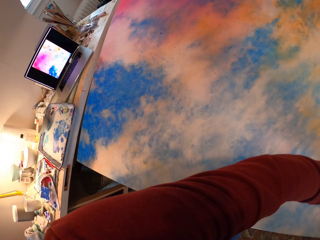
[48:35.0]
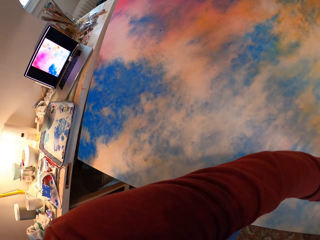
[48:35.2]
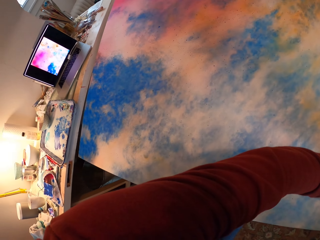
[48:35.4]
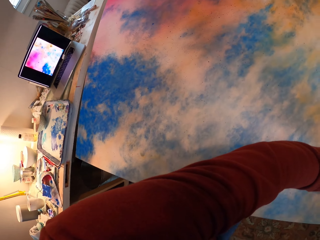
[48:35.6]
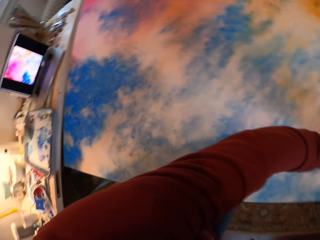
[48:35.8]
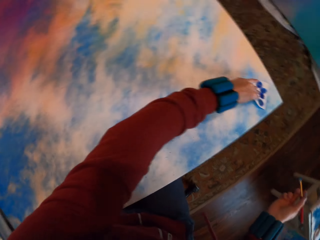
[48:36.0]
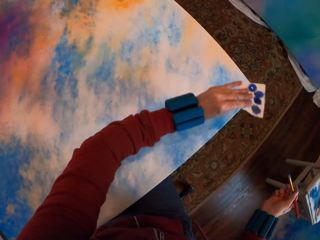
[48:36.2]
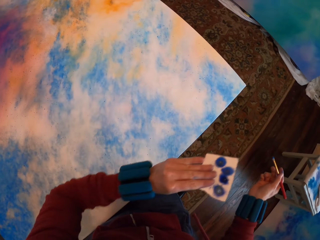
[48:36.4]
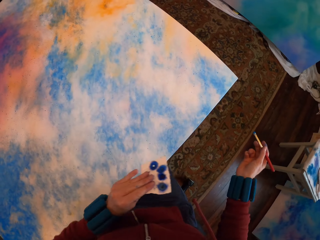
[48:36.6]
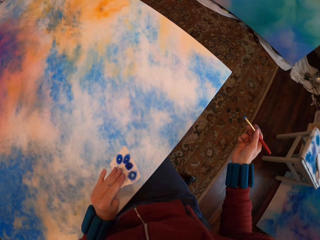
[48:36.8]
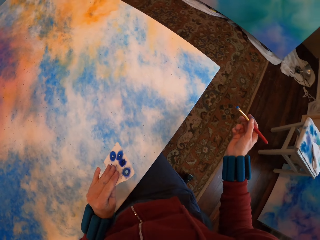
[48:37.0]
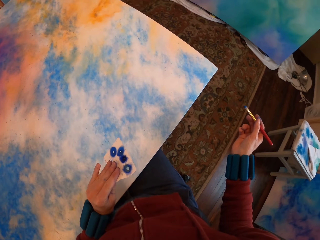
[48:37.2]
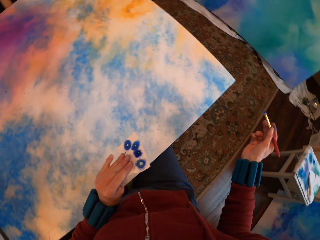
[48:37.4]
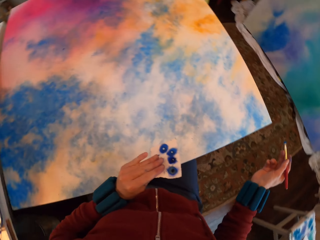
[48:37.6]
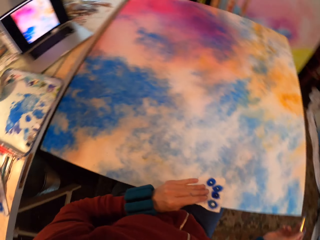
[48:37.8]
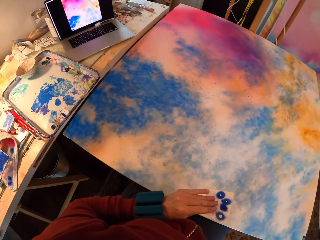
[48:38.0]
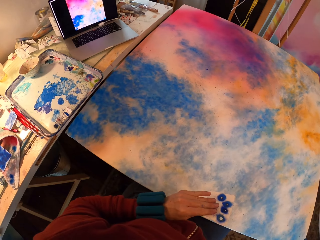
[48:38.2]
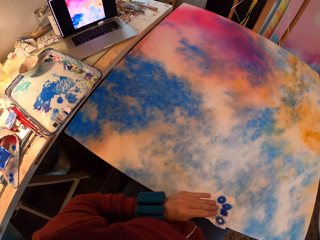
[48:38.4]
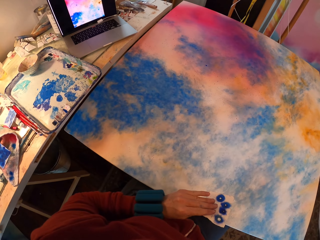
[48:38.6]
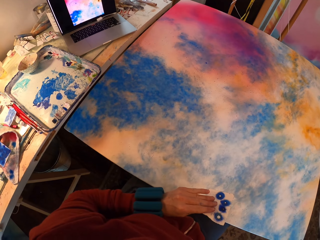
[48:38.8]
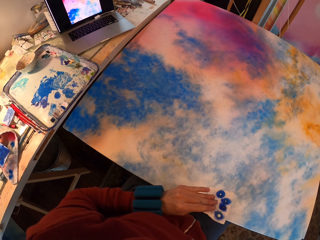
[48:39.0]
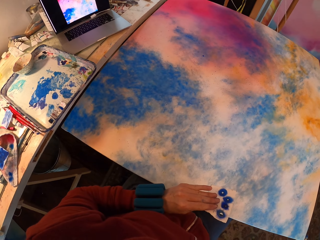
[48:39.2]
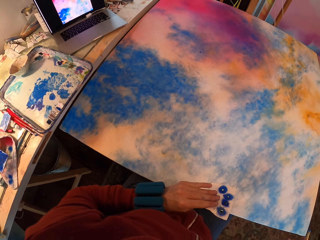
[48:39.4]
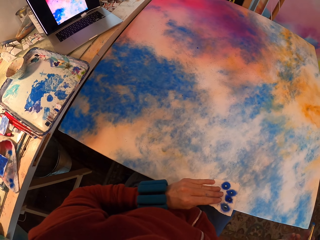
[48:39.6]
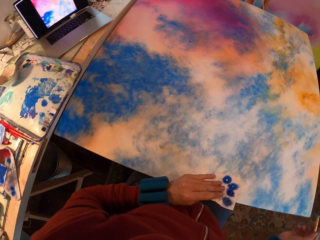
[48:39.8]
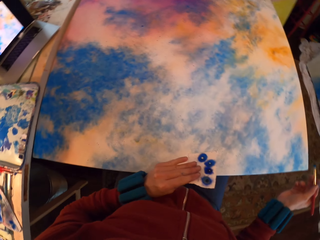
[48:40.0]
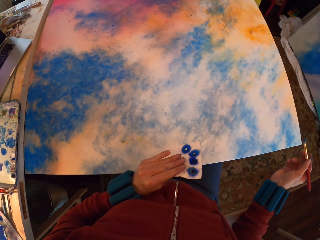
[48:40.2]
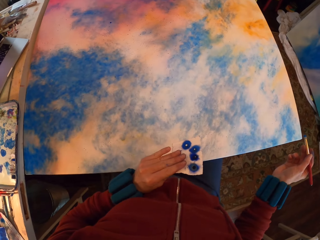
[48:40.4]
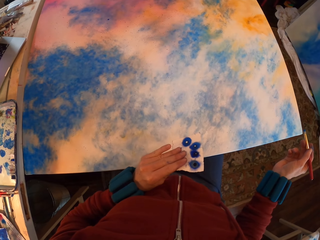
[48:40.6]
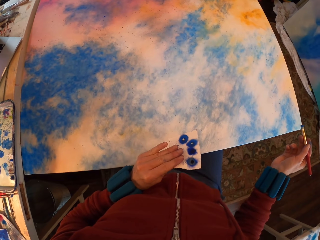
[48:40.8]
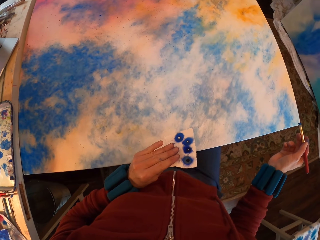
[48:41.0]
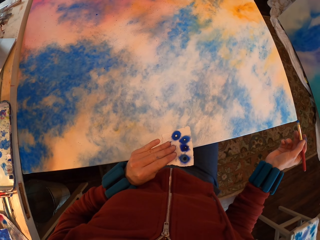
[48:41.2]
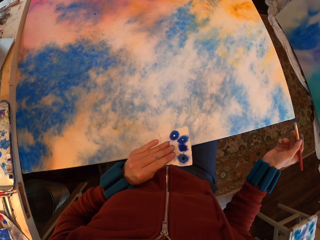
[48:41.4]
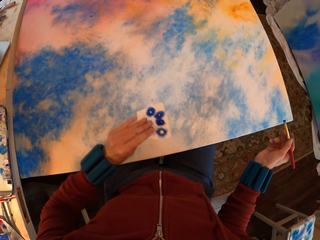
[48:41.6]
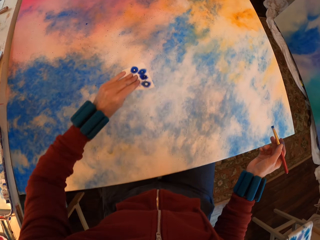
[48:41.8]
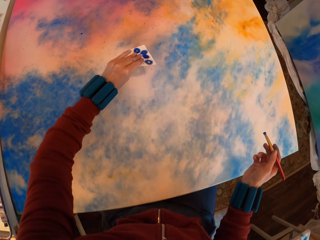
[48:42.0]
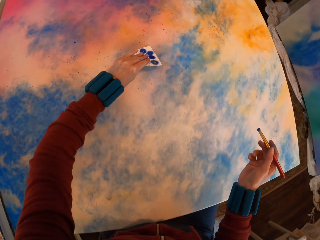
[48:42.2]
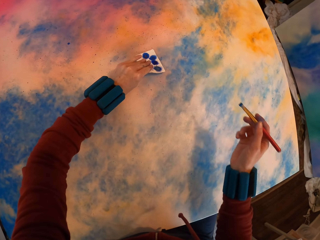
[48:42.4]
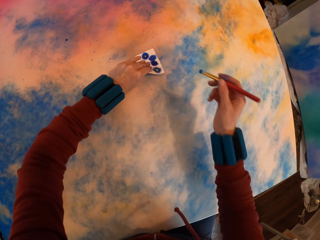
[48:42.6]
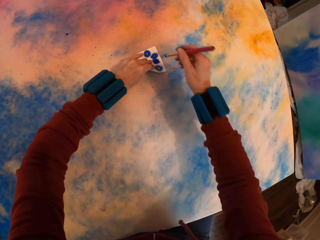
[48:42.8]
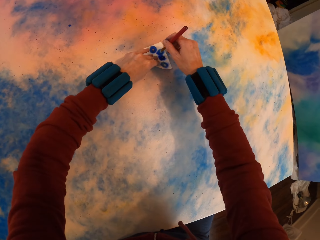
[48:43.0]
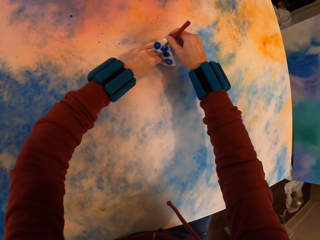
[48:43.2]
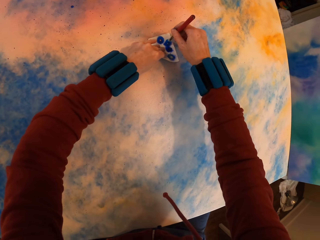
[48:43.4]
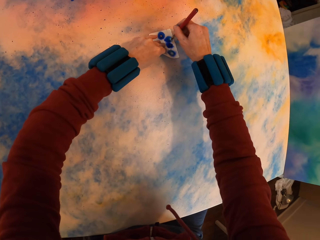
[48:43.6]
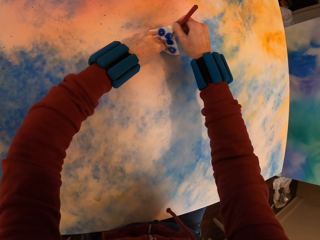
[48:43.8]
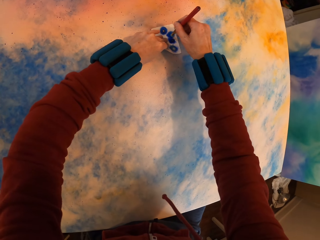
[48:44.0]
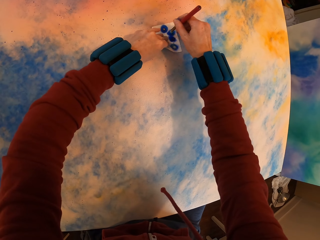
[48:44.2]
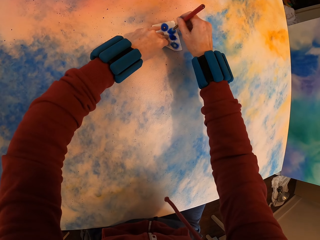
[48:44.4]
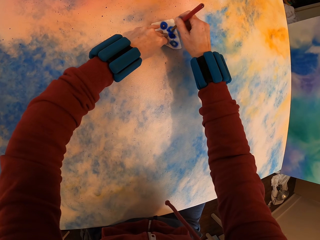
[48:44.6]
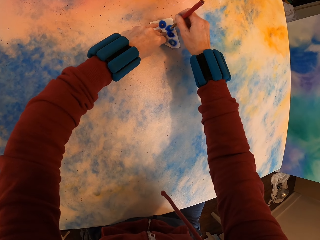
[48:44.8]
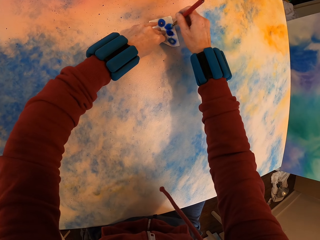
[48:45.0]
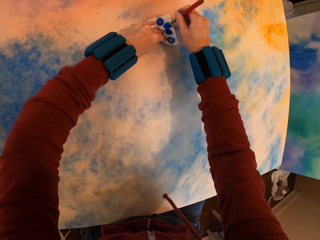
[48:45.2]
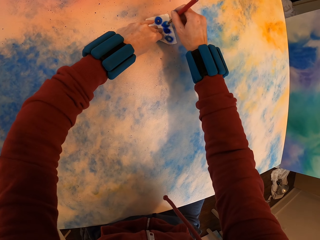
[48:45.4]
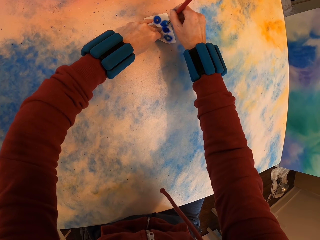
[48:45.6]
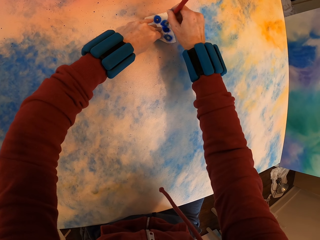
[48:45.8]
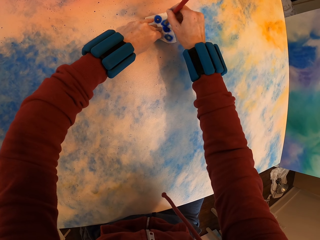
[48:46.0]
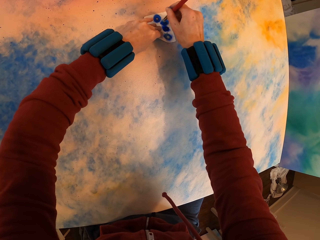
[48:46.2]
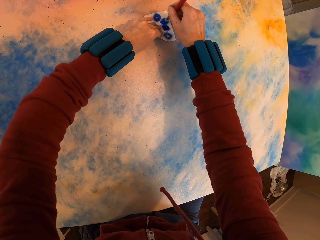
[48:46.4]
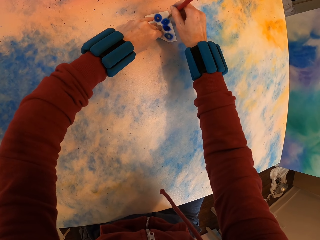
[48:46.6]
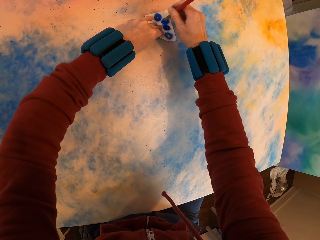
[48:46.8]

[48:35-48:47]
The camera wearer lifts the paper. They look at the painting. They look around. They place the paper on the canvas. They press the watercolor paper with a brush on the painting. They paint the canvas.

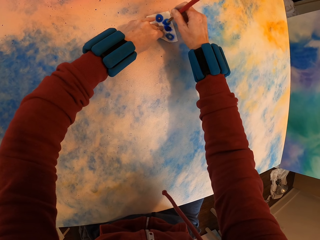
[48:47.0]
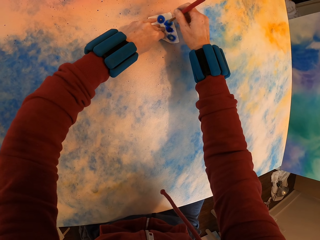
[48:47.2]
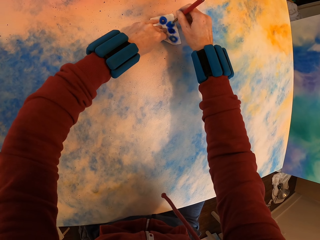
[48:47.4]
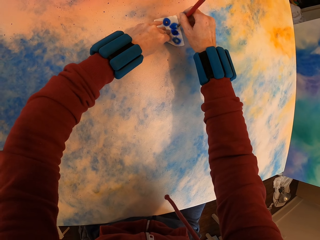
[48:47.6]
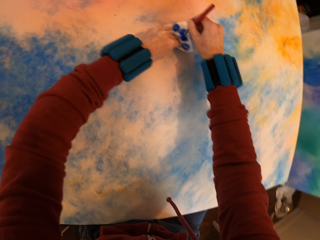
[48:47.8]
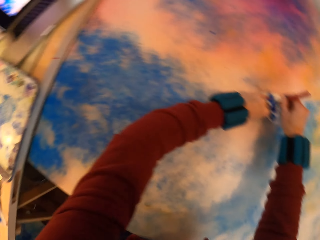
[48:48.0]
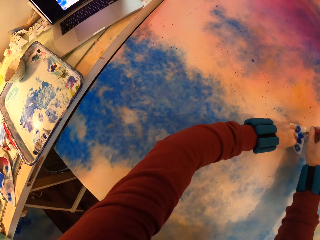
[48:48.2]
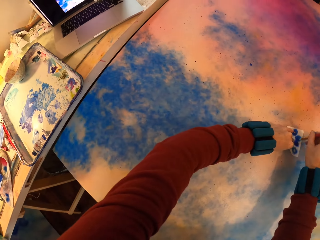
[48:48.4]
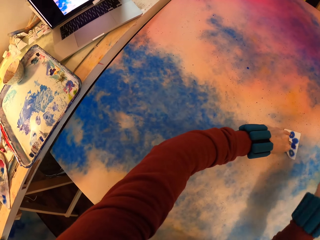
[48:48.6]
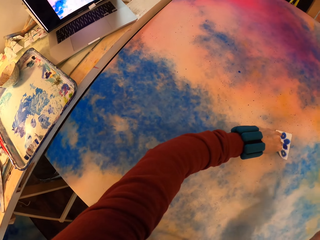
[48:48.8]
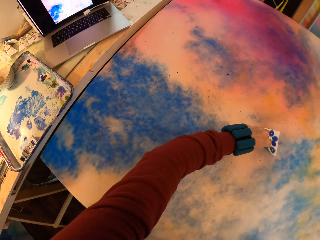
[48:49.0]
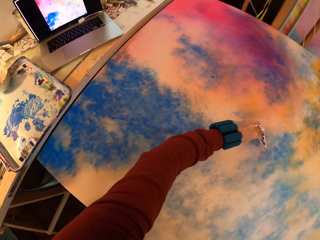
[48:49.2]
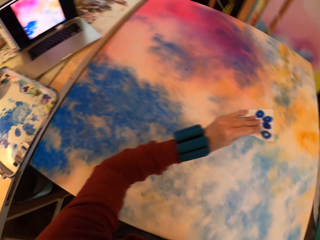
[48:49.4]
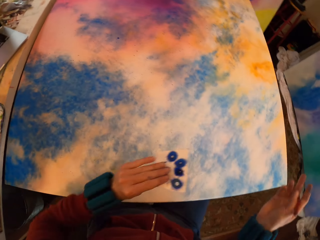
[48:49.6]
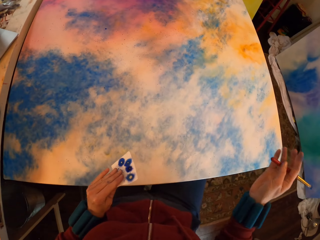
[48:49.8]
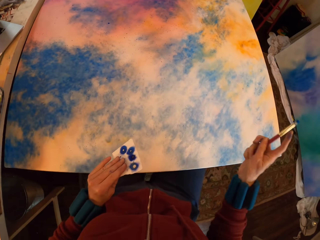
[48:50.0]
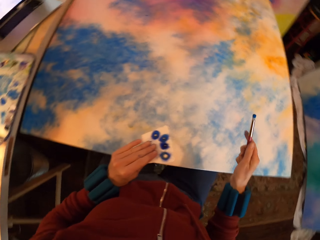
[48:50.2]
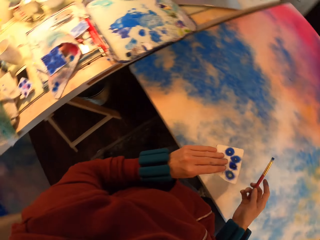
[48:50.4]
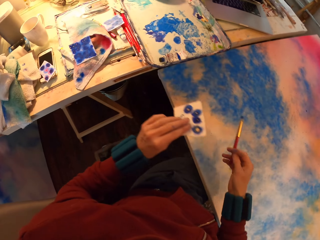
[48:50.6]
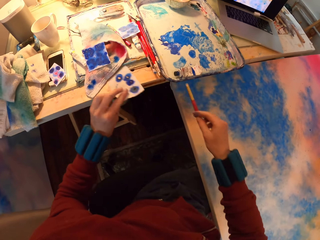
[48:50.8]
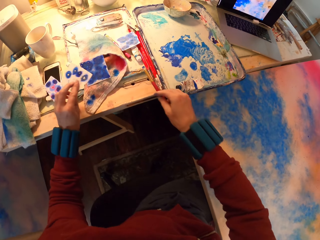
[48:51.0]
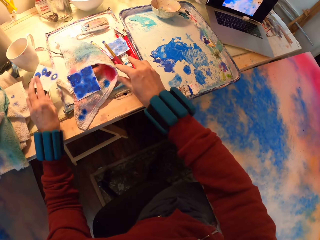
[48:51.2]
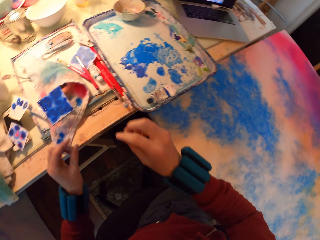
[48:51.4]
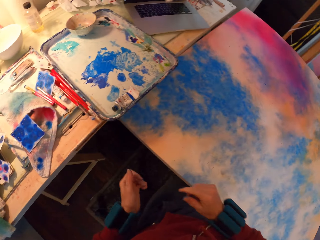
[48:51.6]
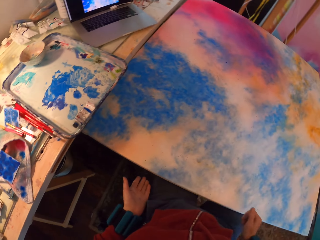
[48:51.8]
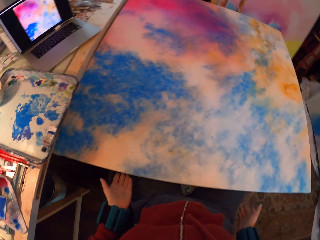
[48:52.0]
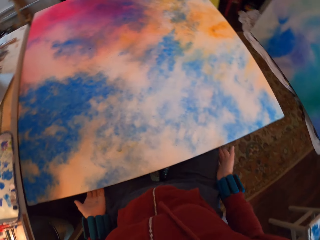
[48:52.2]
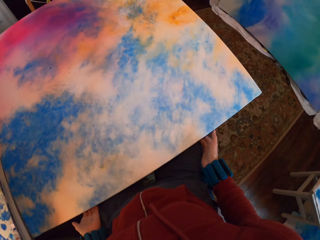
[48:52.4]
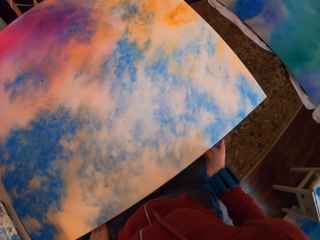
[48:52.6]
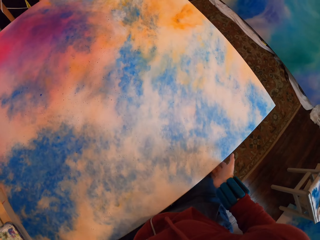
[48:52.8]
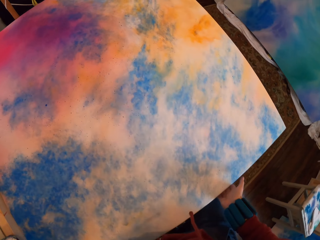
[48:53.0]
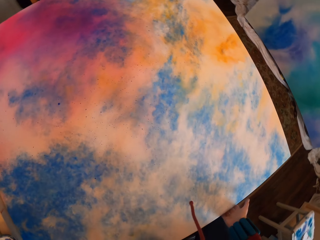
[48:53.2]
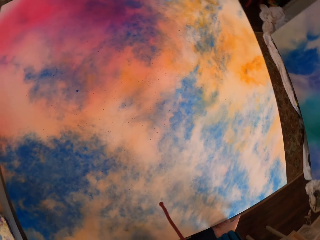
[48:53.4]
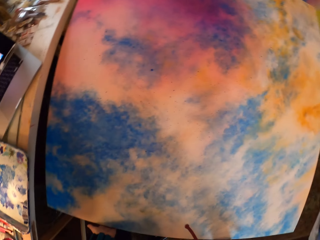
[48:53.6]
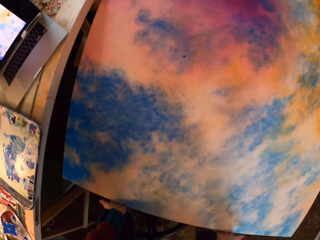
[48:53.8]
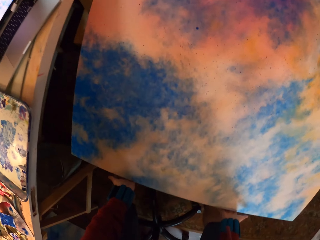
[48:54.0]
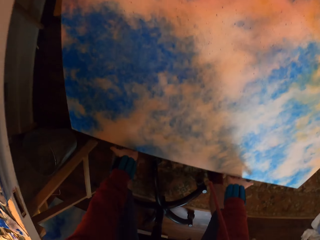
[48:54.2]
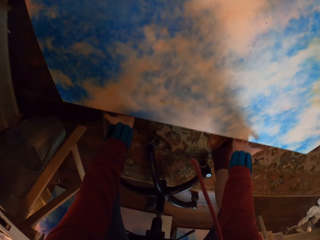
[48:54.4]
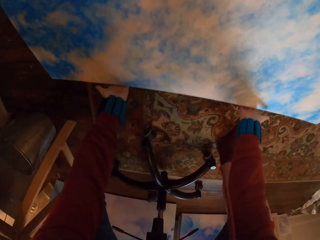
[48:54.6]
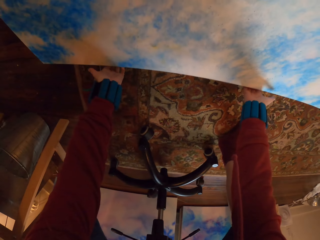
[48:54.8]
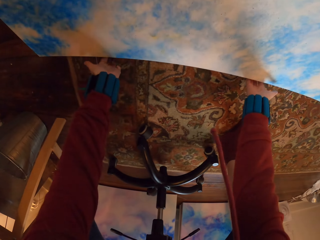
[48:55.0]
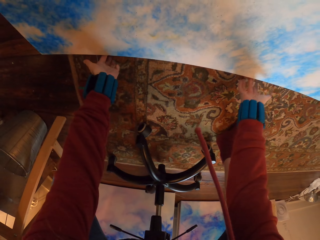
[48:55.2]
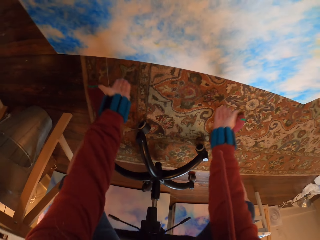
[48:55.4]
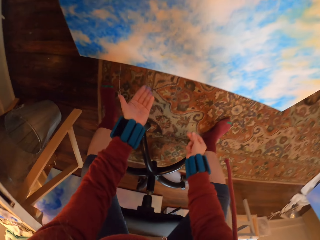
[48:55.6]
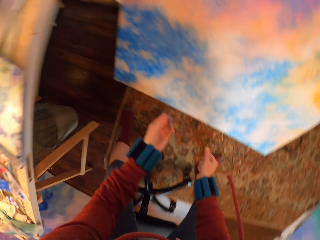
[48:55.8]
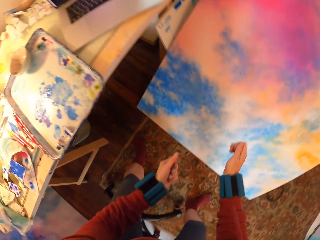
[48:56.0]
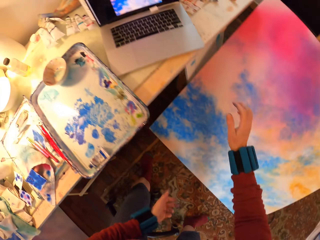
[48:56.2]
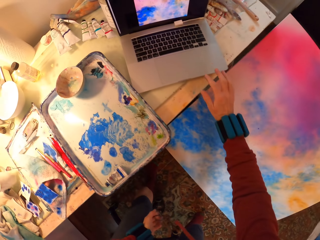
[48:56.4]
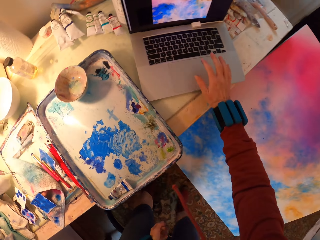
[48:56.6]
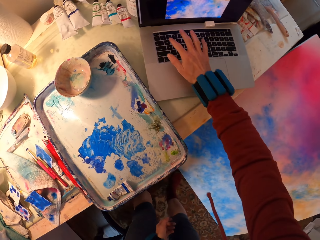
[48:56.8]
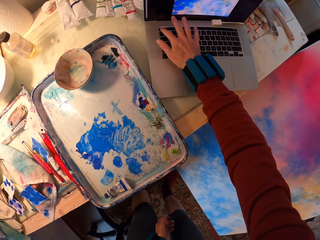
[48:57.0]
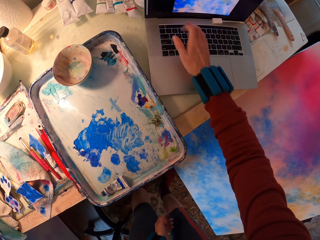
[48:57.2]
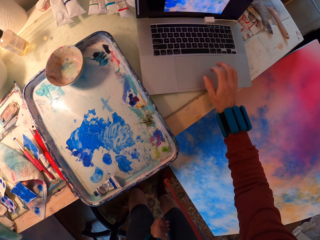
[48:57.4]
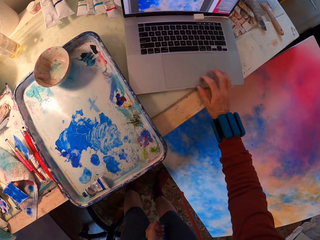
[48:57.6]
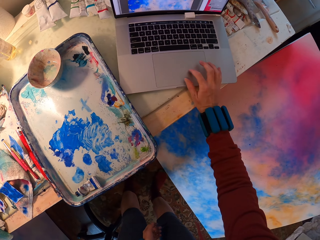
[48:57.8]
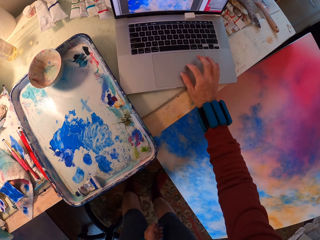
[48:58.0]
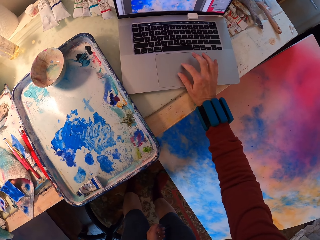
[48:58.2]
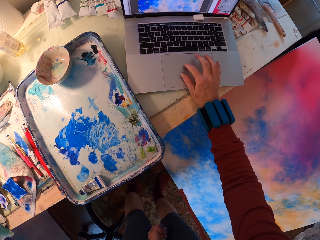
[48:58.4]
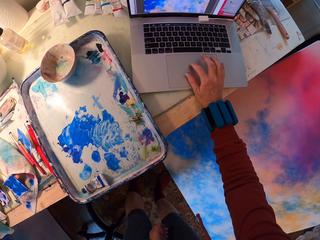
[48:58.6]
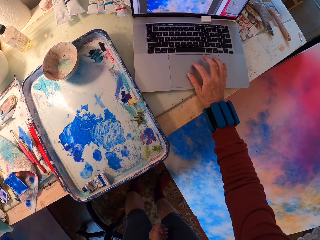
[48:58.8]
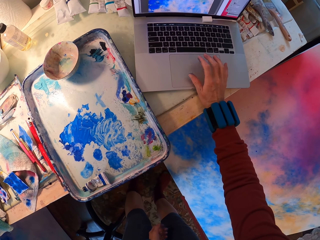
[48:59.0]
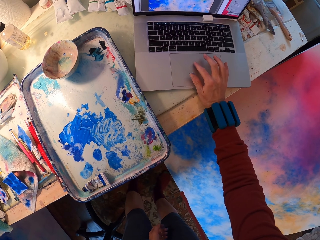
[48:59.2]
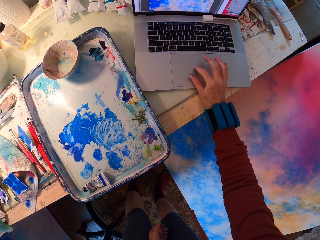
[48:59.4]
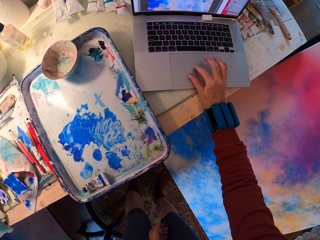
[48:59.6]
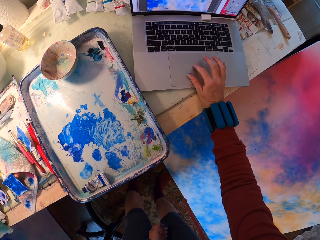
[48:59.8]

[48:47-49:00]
The camera wearer lifts the paper. They place the paint brush on the table and place the watercolor paper on the towel. They place the painting on the floor. They lift the canvas and place the canvas down. They check the laptop and scroll the laptop.
